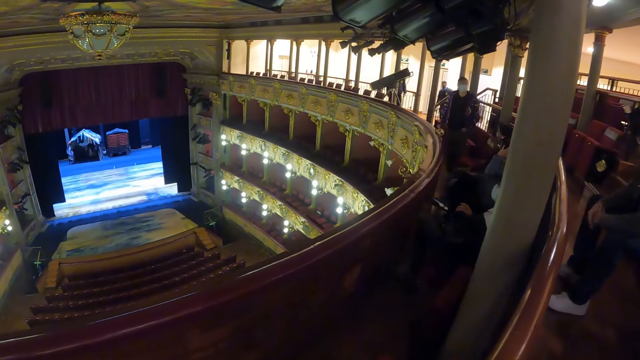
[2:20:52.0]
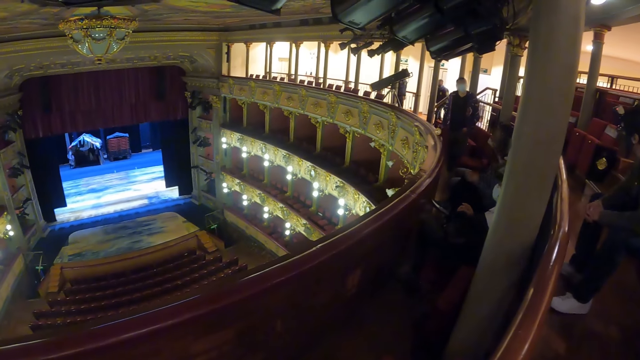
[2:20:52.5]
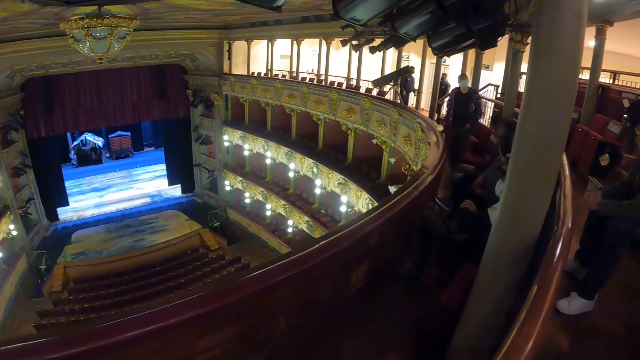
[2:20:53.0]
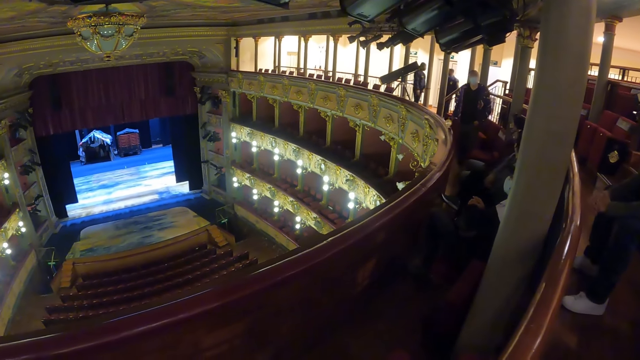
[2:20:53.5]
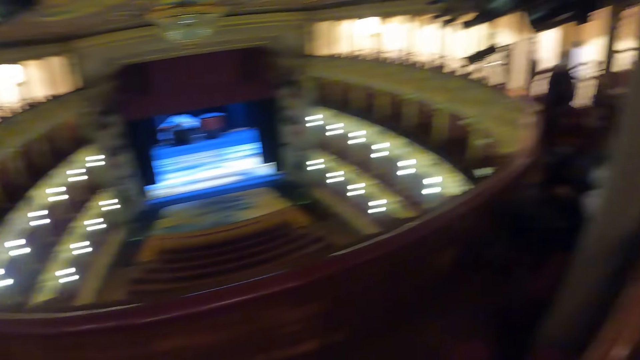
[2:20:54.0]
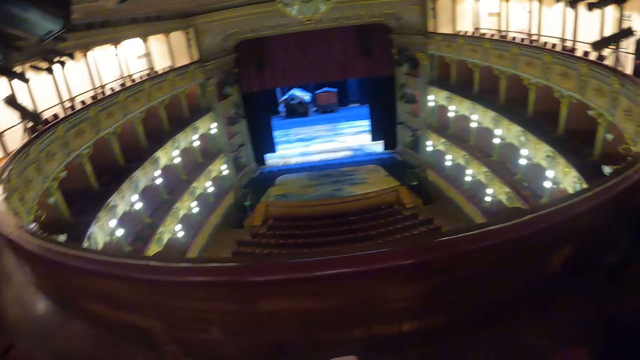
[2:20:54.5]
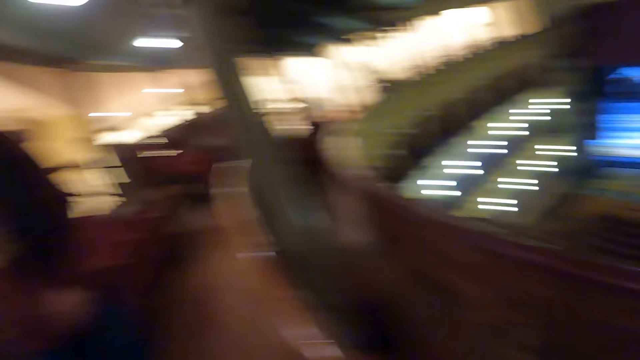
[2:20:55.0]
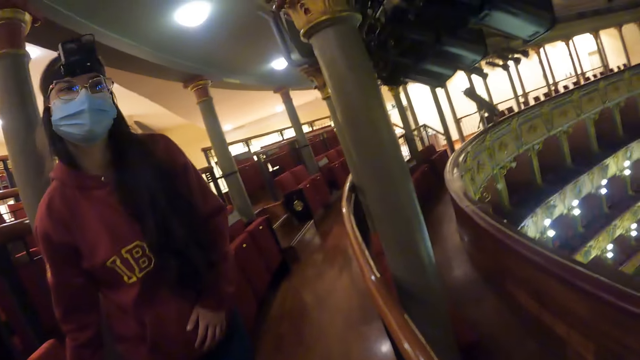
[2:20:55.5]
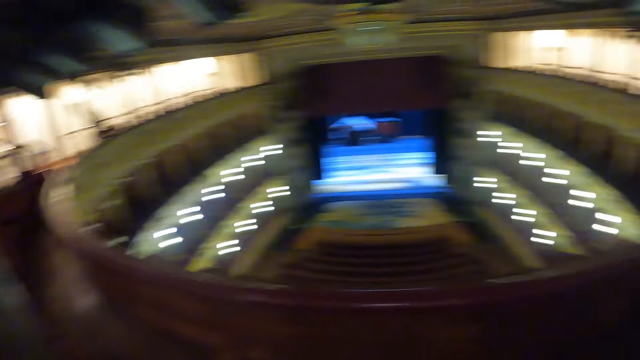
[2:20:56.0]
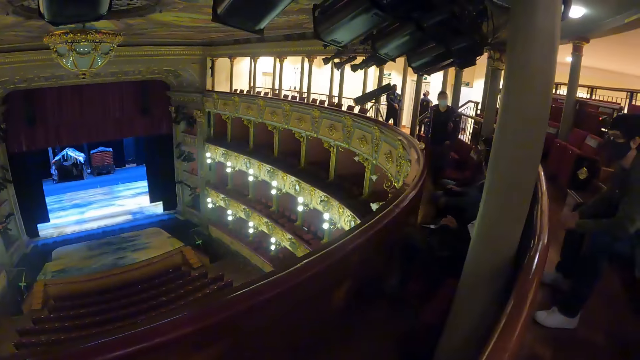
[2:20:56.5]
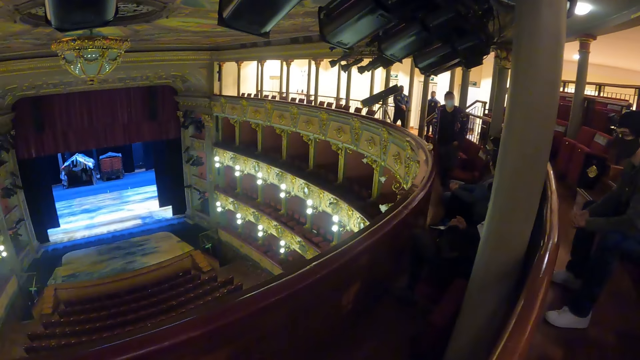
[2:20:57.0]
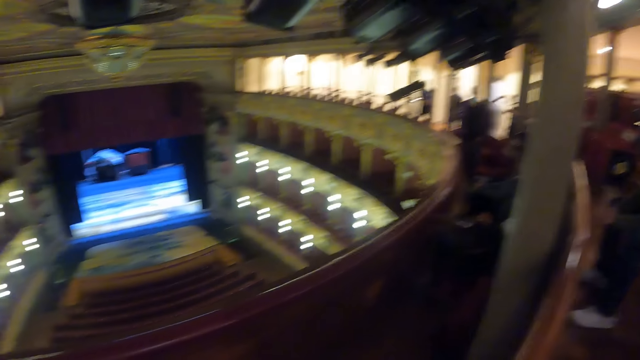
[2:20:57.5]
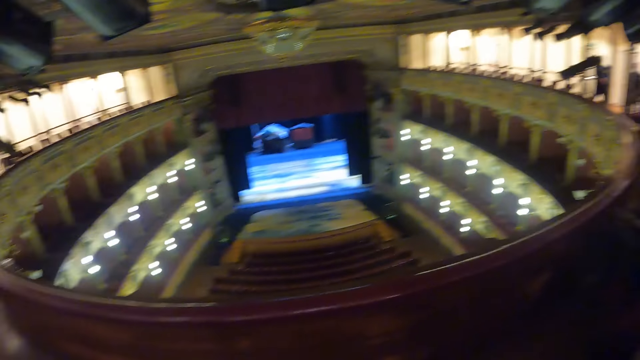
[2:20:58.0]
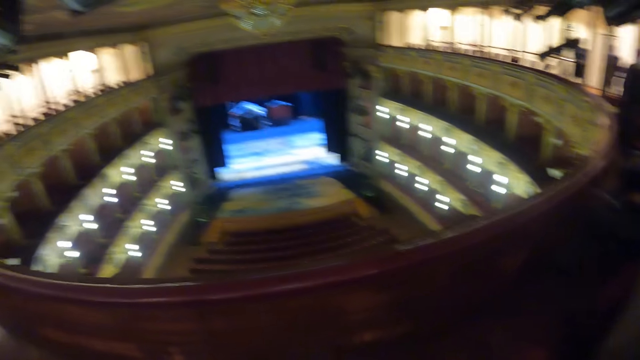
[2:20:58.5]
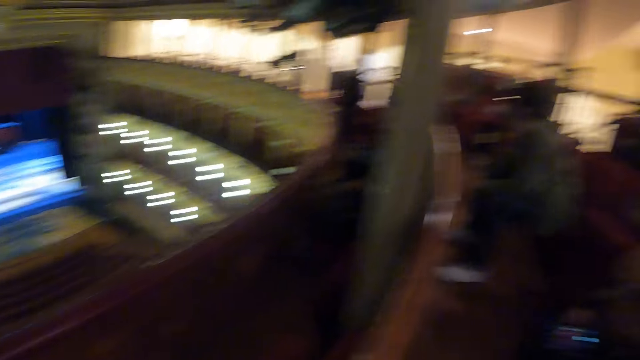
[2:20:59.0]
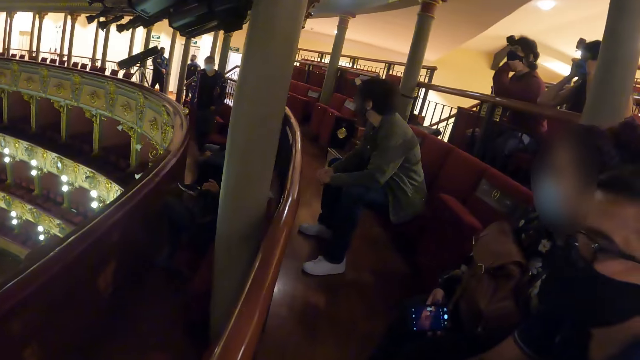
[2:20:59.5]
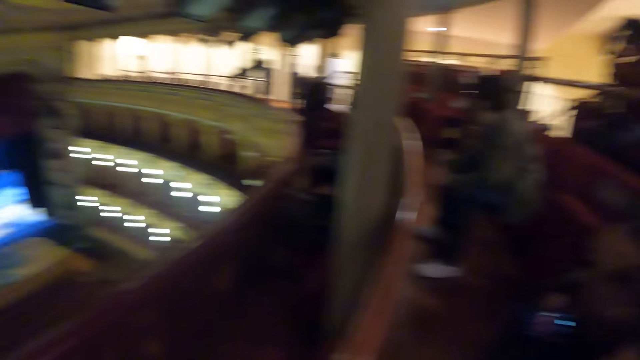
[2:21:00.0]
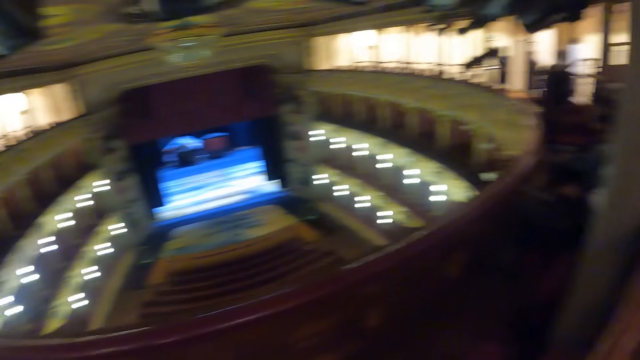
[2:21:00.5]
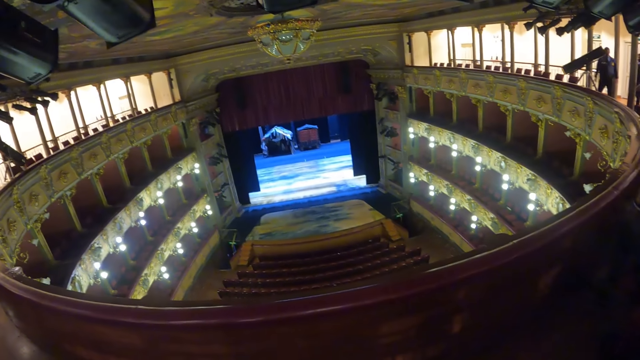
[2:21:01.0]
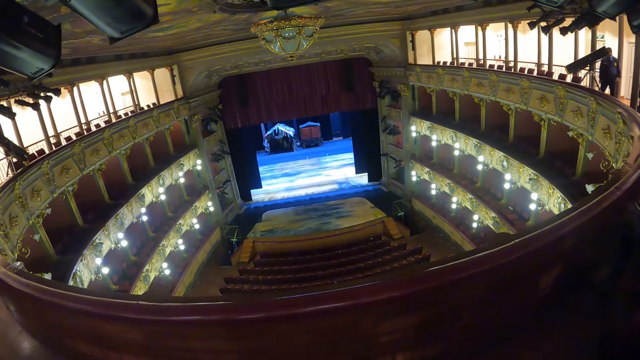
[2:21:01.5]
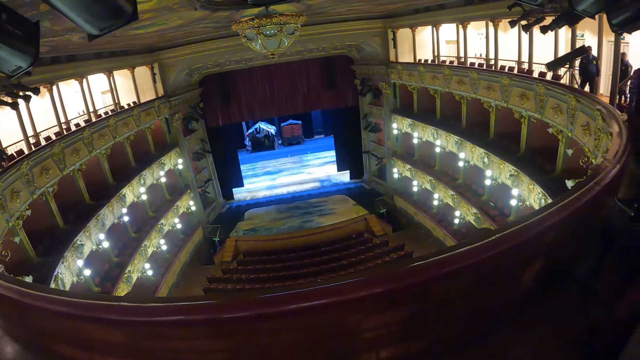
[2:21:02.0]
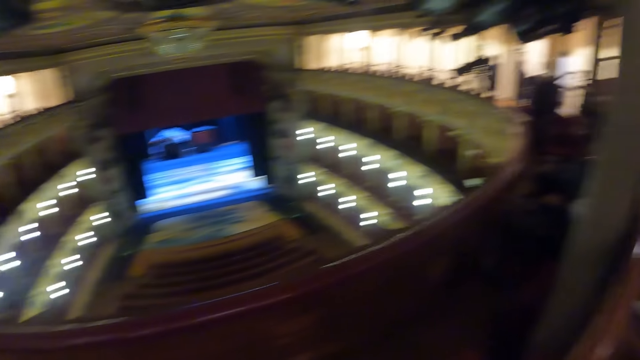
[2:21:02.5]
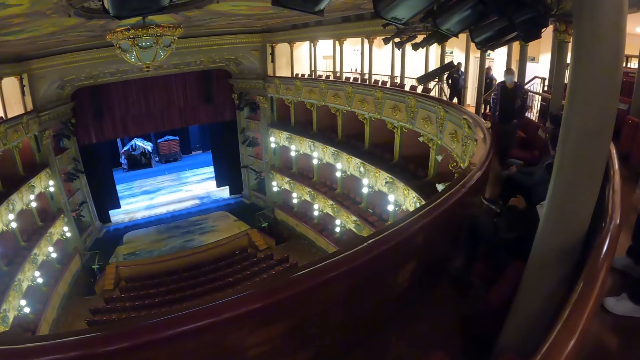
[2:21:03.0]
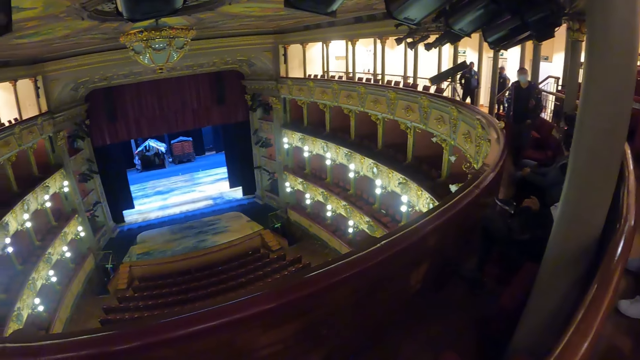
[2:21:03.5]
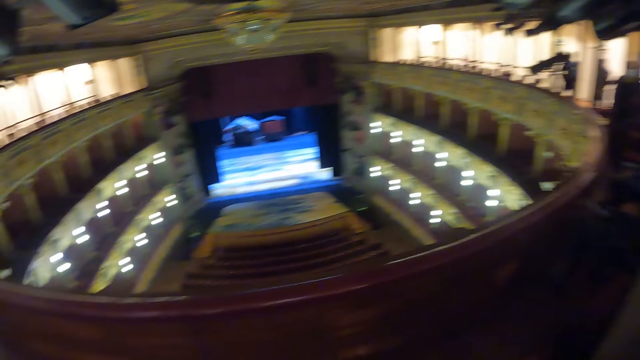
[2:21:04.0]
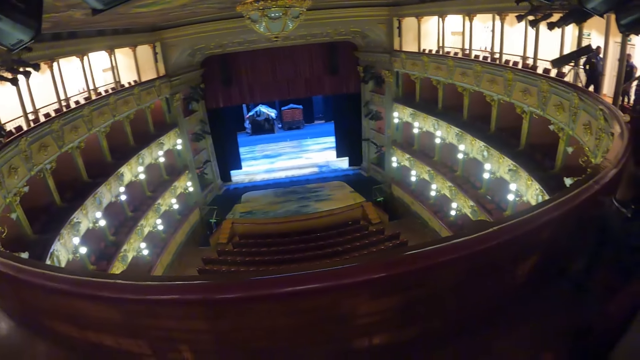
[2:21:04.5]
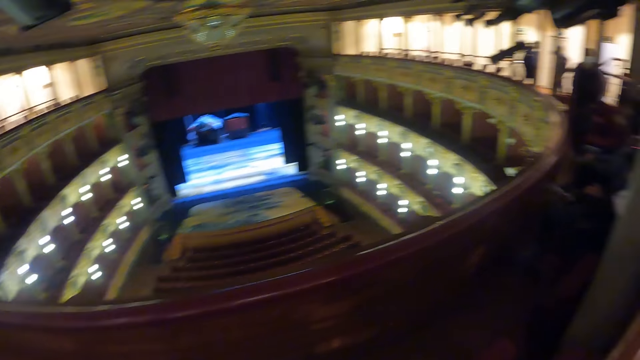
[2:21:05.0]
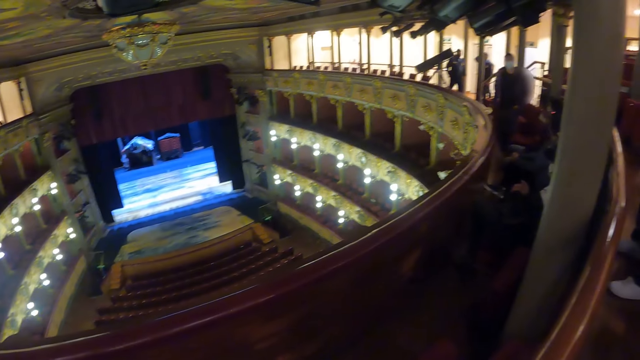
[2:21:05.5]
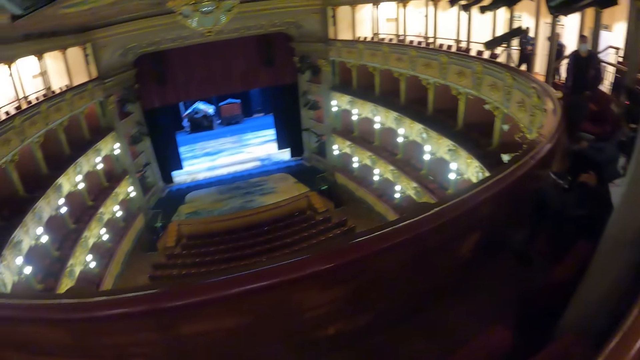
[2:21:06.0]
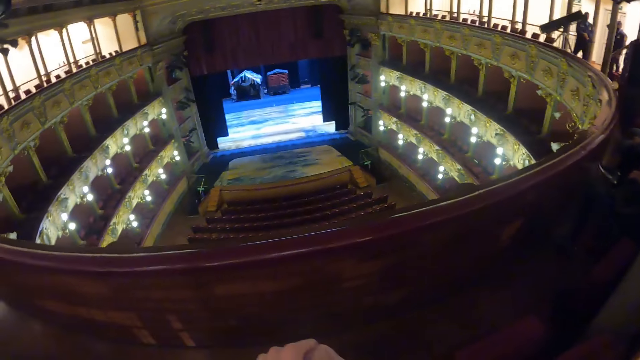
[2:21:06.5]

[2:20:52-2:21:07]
The camera wearer looks at people in an amphitheater. They look at a person in the amphitheater. They look at a screen in the amphitheater. They look around the room. They look at people in the amphitheater. They look at the screen in the amphitheater. They look at people in the amphitheater. They watch the screen in the amphitheater.

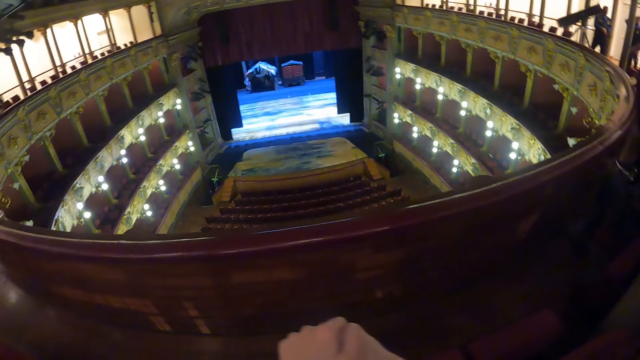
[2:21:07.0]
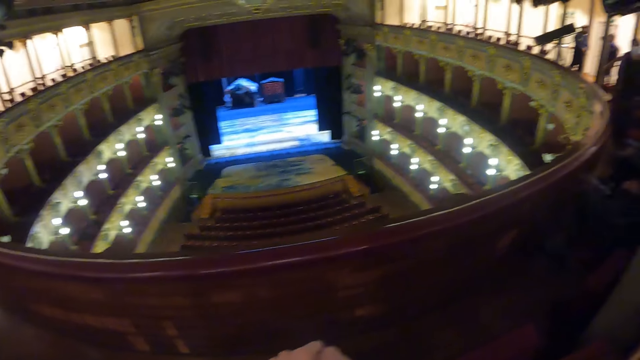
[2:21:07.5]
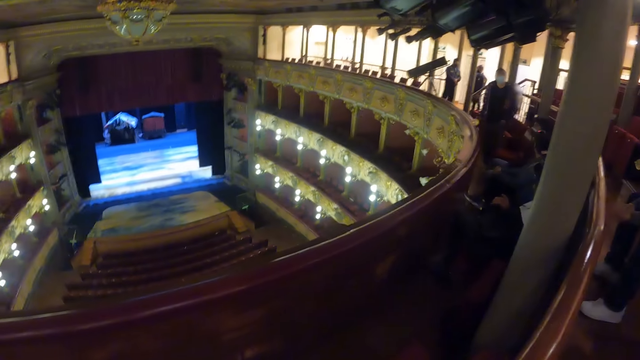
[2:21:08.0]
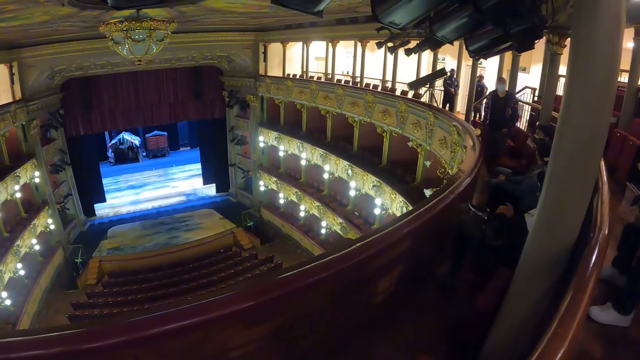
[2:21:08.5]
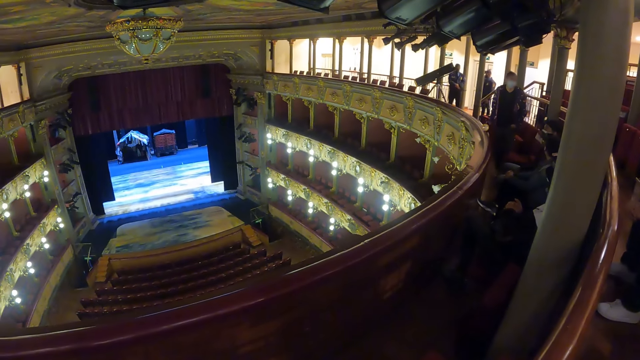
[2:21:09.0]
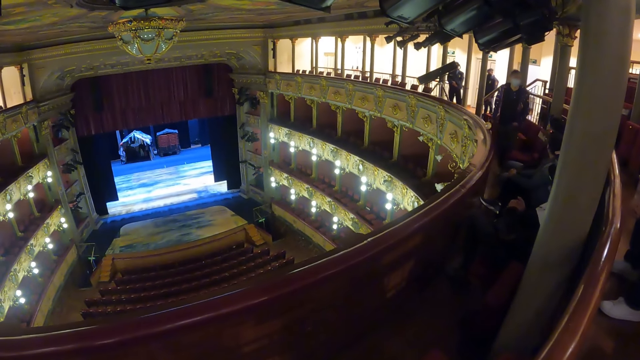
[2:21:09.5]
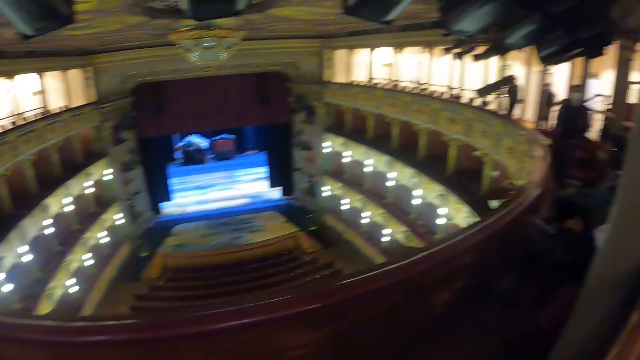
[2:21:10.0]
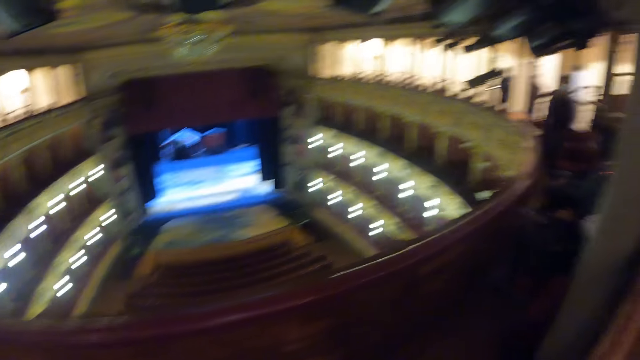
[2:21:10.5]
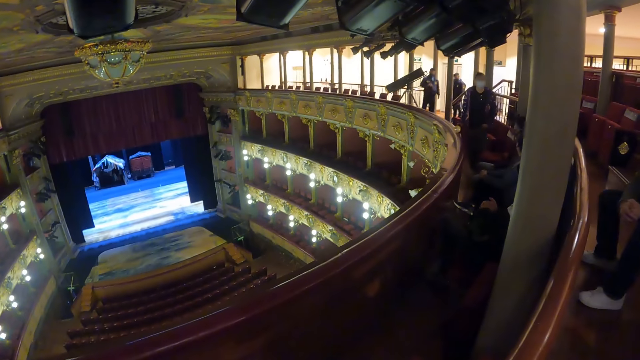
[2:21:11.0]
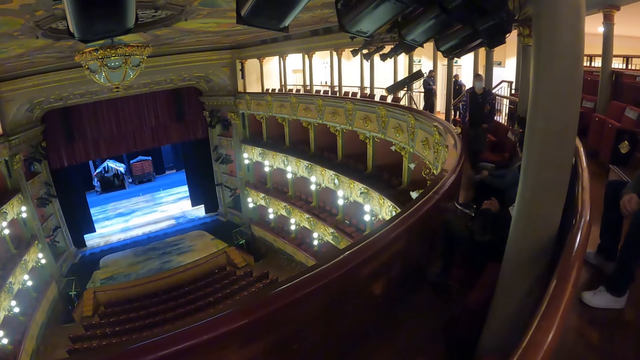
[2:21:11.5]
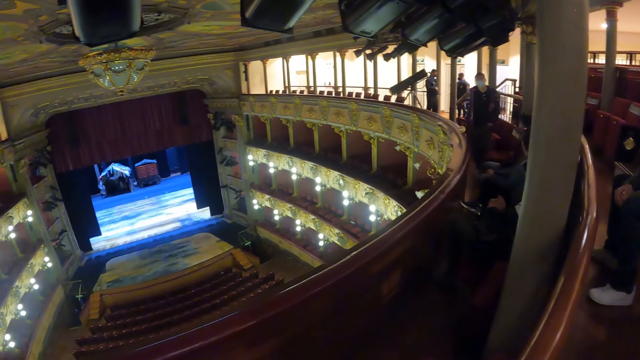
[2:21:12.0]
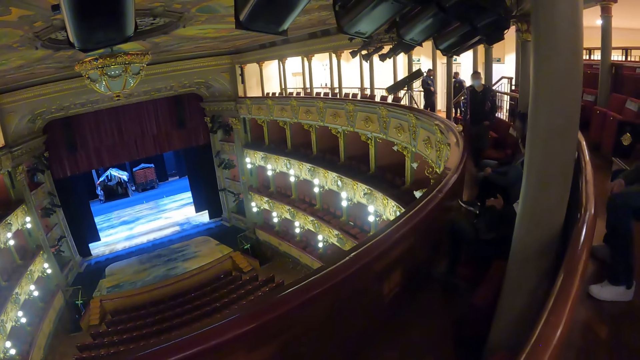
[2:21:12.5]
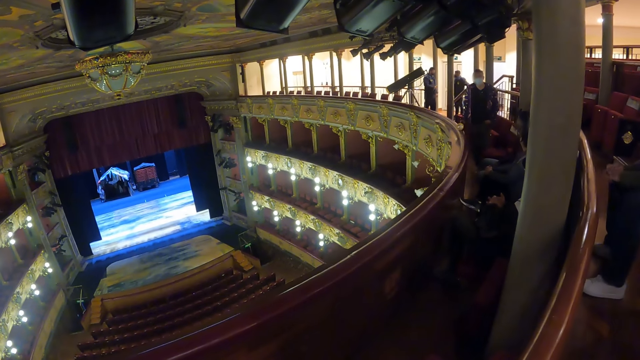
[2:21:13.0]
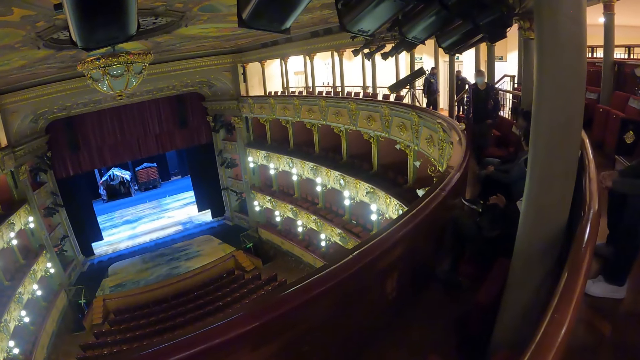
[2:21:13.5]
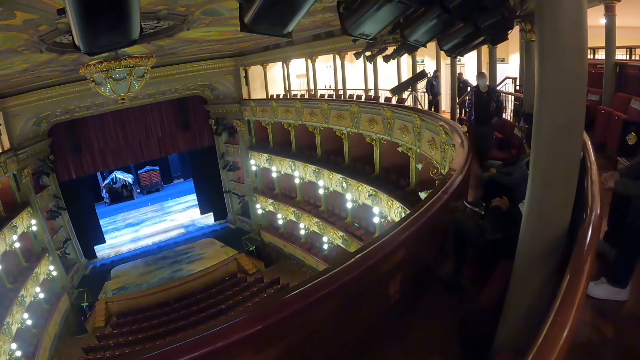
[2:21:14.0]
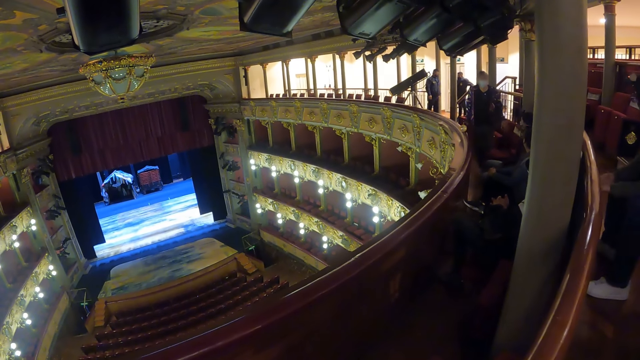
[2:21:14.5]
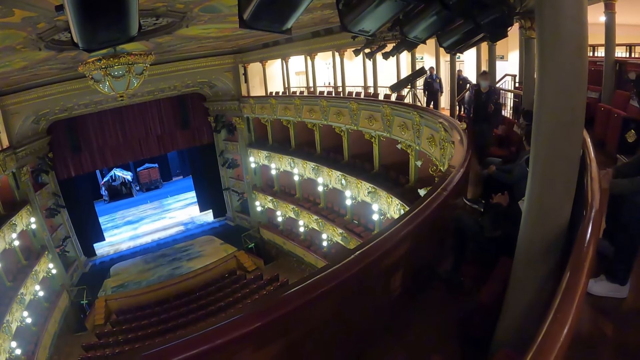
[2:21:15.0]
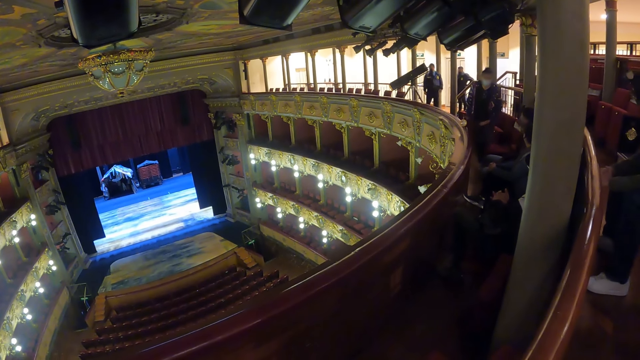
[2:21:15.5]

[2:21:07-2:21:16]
The camera wearer looks at people in an amphitheater.
